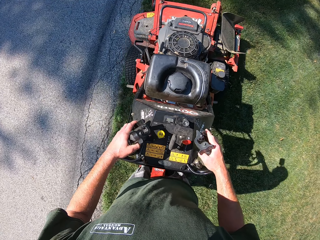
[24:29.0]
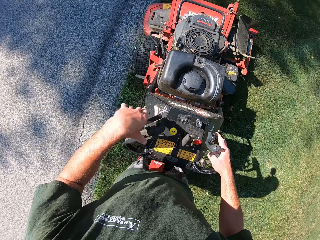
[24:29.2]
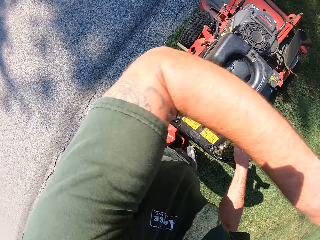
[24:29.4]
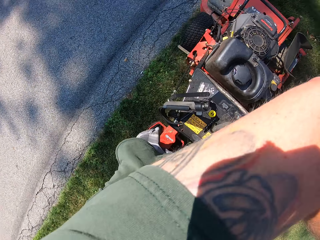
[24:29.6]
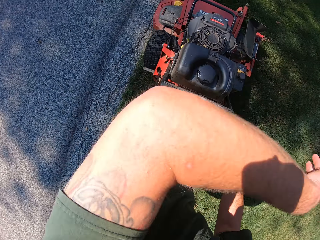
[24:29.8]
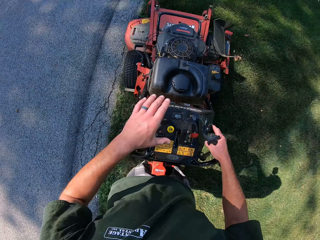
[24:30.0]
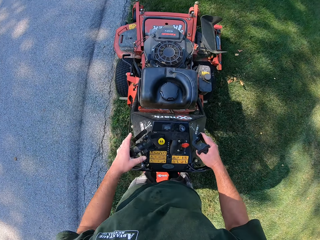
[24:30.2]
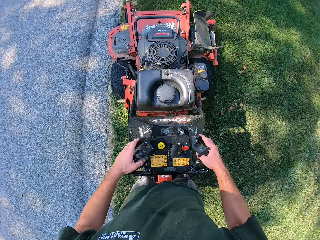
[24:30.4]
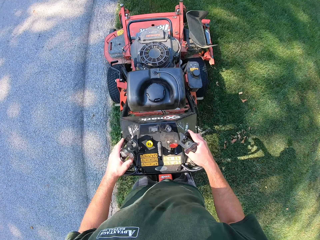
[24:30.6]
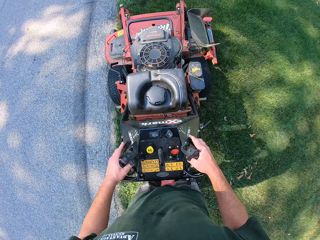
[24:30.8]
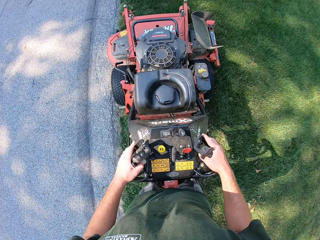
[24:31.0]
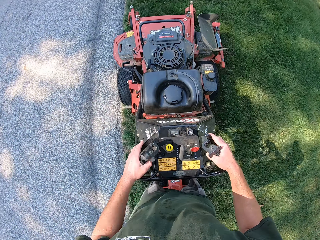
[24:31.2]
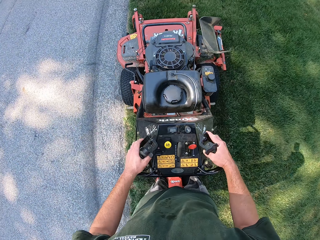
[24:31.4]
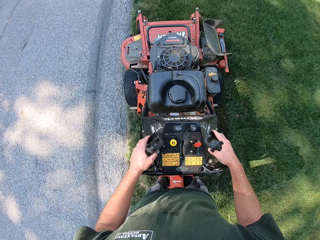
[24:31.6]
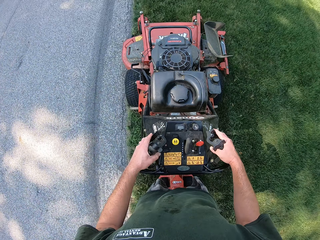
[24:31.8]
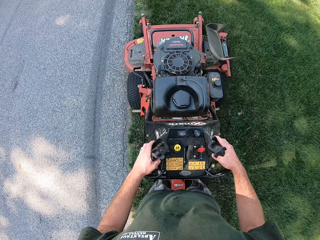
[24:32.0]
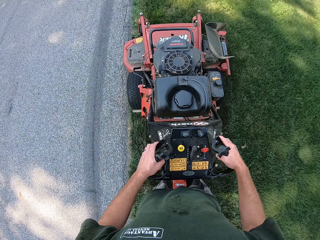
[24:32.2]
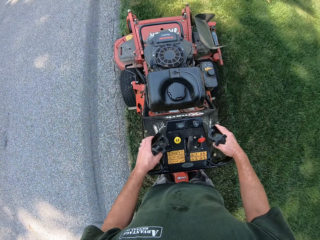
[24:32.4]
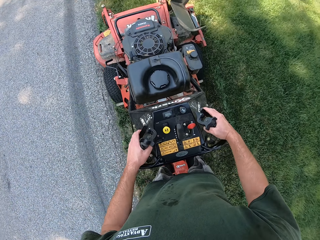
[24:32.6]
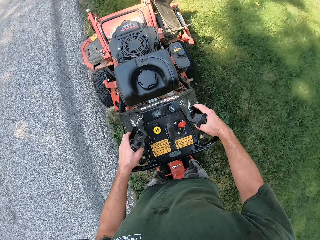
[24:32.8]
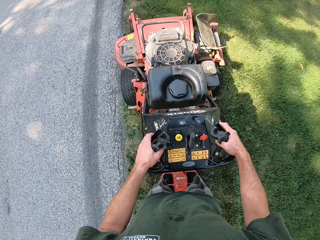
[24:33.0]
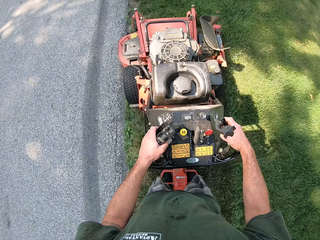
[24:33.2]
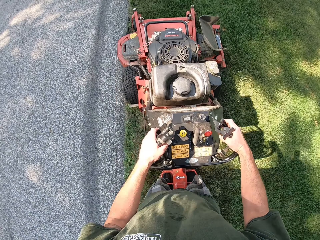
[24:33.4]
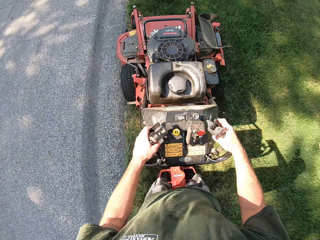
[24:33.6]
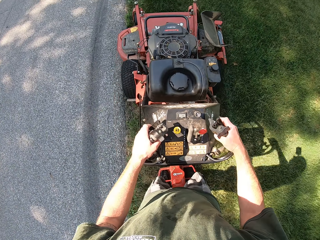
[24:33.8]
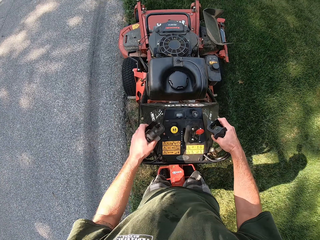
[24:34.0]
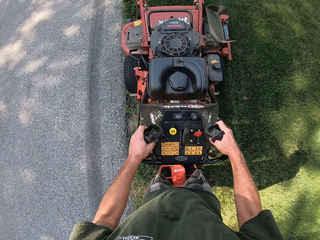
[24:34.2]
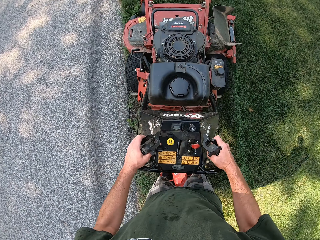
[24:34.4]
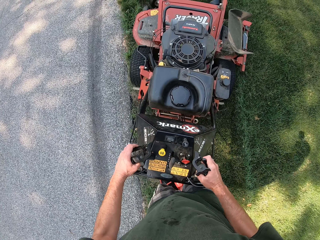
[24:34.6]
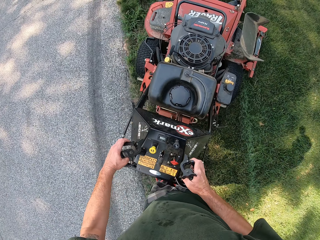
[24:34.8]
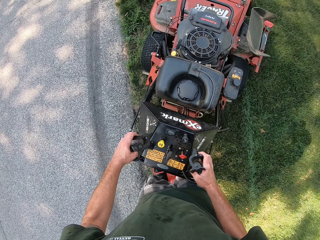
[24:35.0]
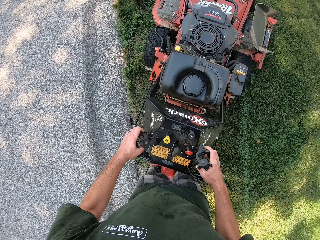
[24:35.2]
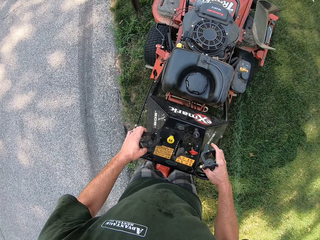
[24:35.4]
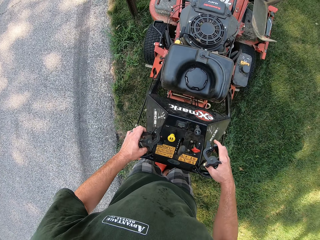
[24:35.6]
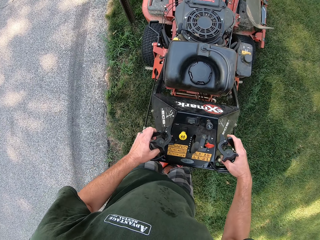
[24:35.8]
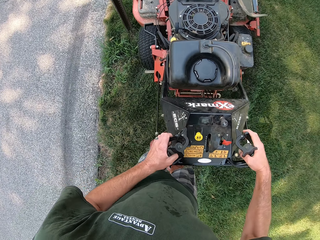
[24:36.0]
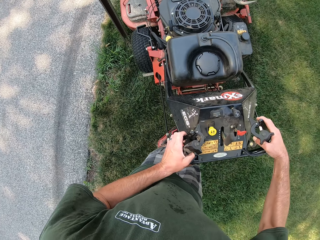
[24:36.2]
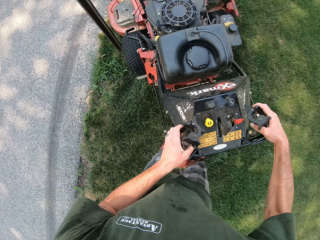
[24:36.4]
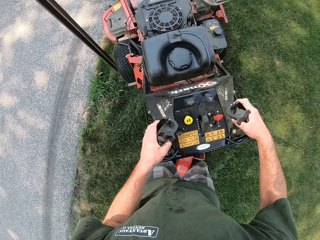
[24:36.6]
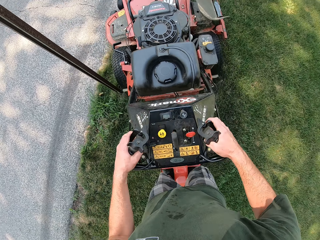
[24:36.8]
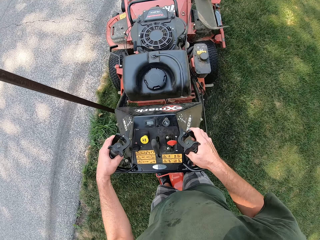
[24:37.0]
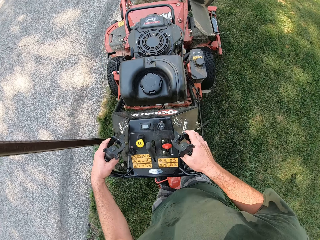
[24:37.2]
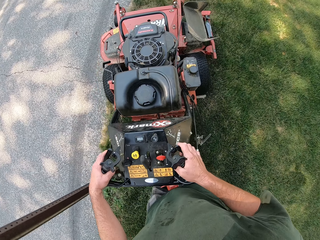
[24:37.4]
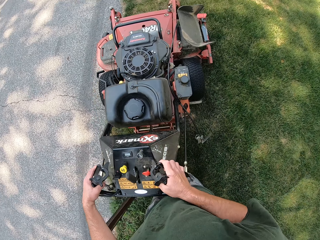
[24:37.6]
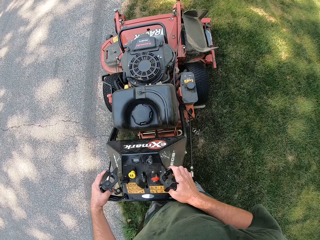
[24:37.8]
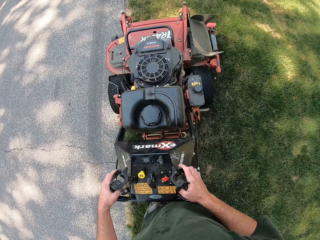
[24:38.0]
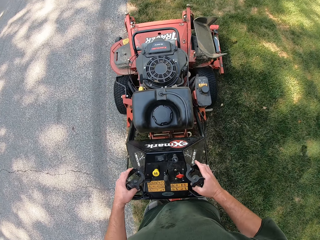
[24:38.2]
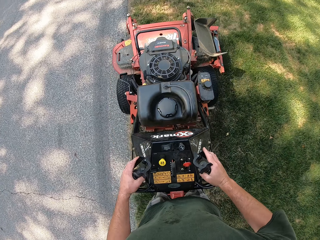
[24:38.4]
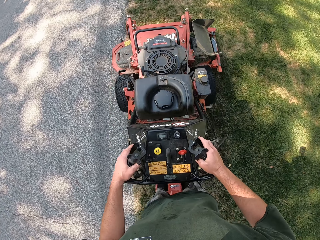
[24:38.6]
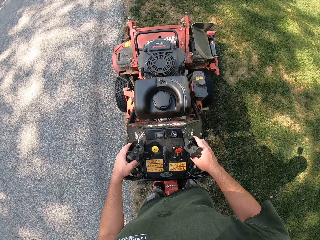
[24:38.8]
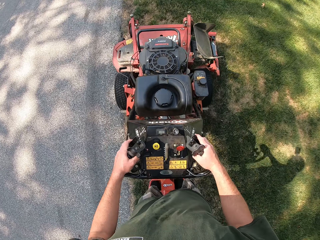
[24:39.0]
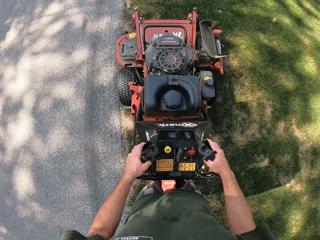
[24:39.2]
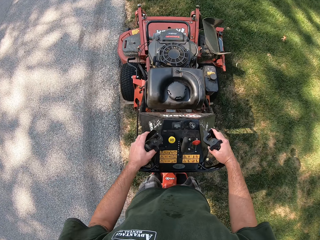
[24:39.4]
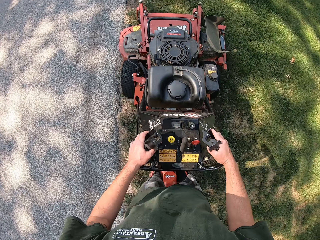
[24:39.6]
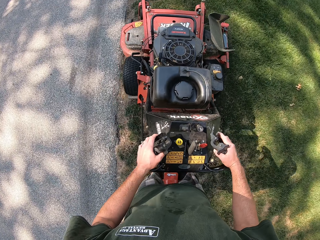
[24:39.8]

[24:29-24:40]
The camera wearer raises his left hand towards his face. He cleans his face with his arm. He lowers his left hand on the steering handle of the lawn mower. He evades a pole on the lawn.

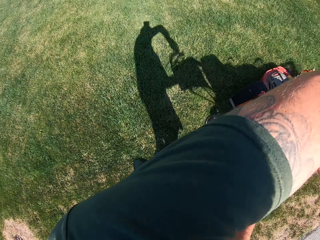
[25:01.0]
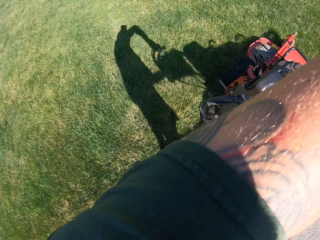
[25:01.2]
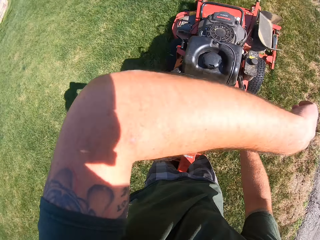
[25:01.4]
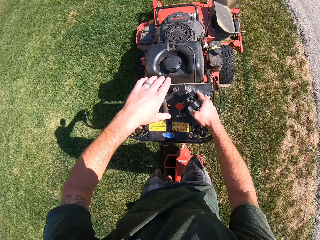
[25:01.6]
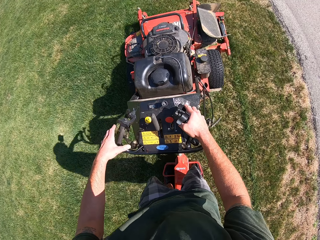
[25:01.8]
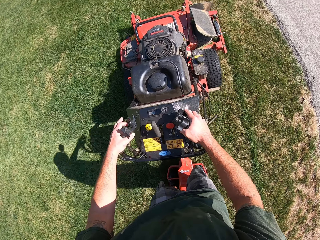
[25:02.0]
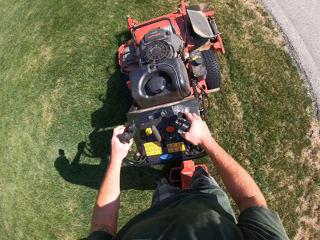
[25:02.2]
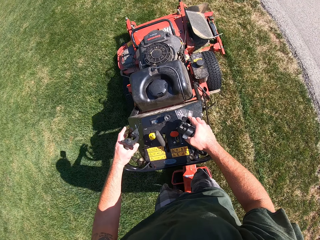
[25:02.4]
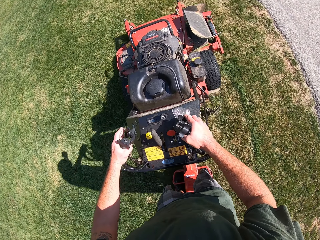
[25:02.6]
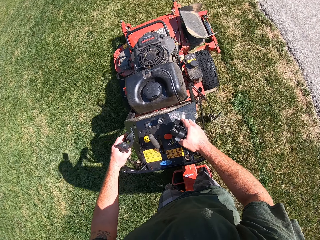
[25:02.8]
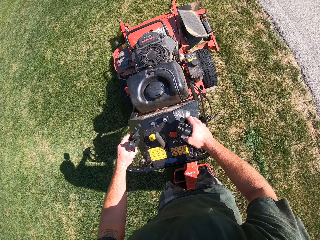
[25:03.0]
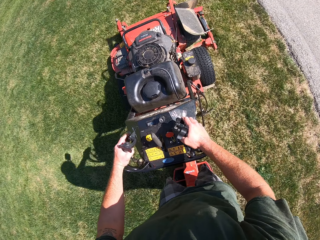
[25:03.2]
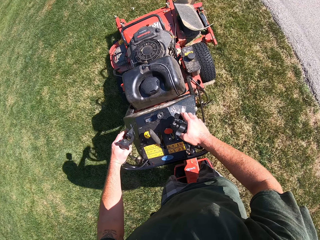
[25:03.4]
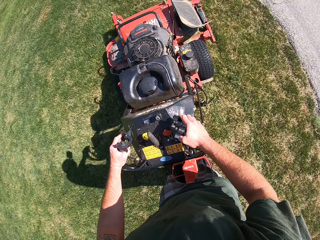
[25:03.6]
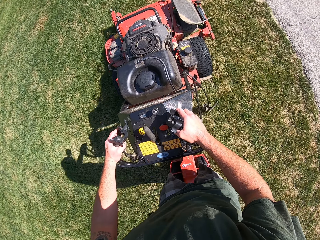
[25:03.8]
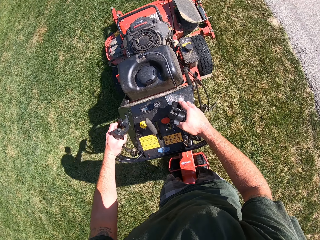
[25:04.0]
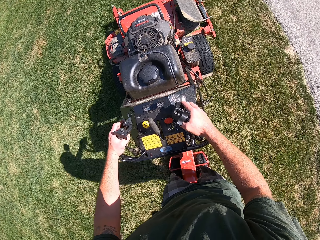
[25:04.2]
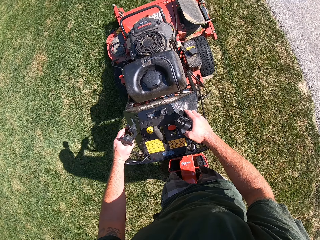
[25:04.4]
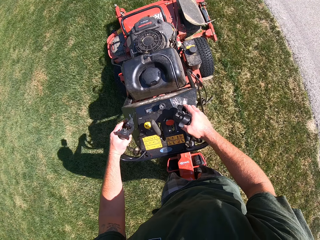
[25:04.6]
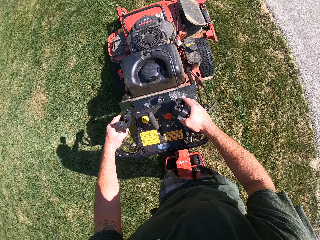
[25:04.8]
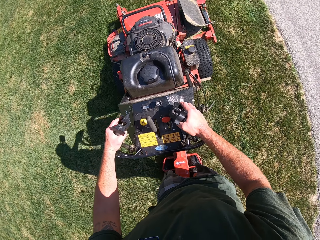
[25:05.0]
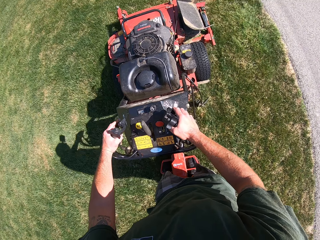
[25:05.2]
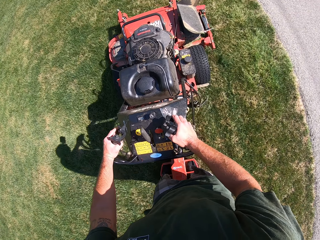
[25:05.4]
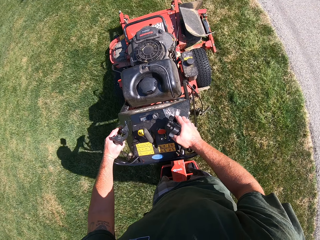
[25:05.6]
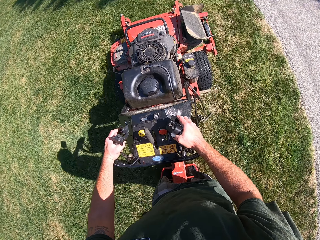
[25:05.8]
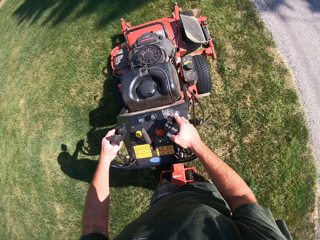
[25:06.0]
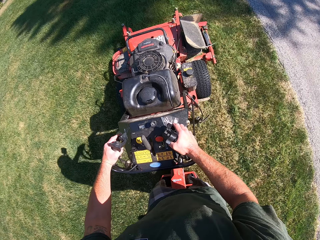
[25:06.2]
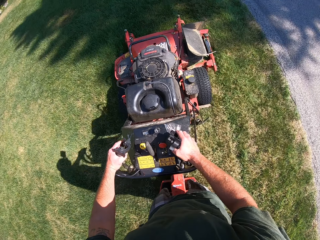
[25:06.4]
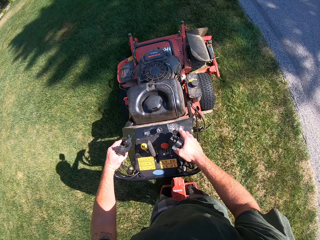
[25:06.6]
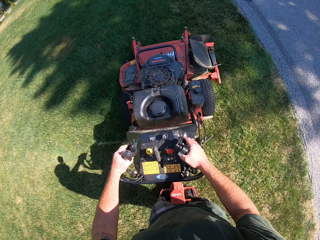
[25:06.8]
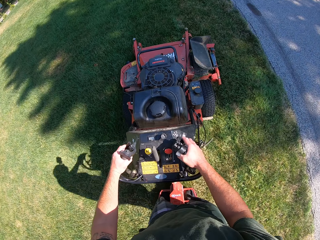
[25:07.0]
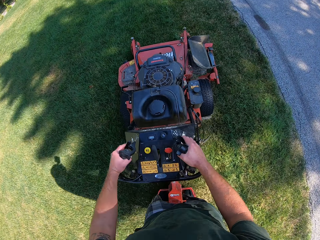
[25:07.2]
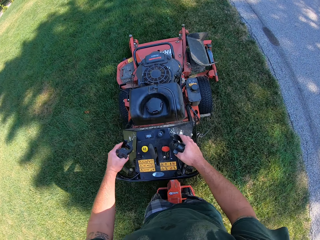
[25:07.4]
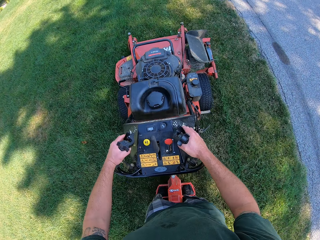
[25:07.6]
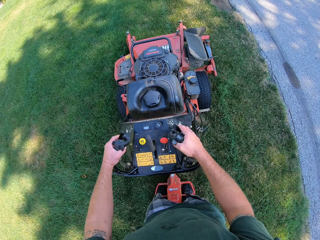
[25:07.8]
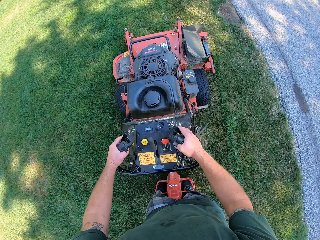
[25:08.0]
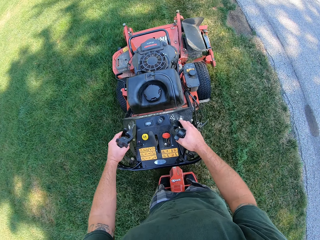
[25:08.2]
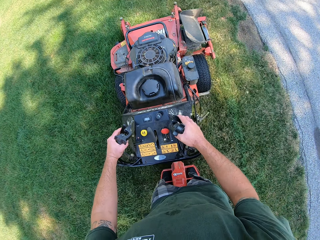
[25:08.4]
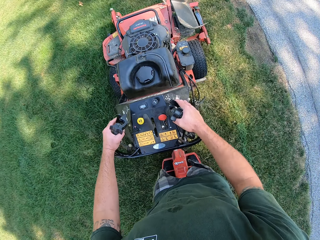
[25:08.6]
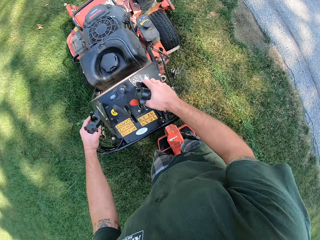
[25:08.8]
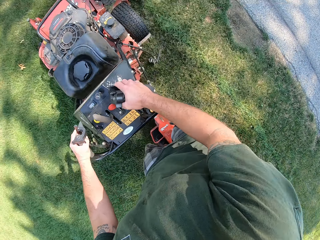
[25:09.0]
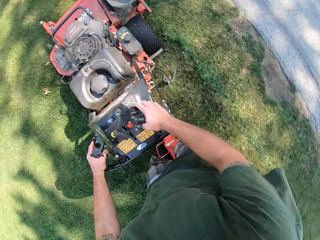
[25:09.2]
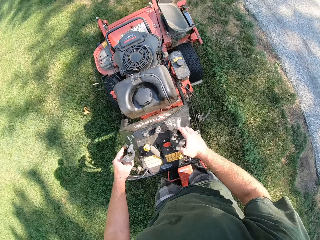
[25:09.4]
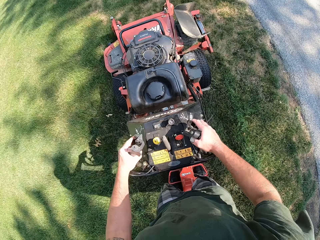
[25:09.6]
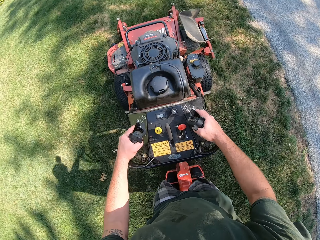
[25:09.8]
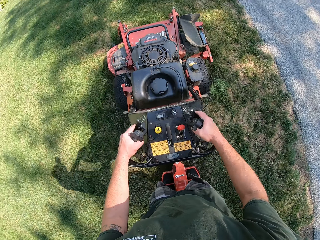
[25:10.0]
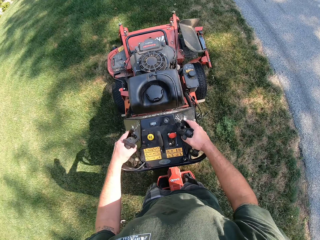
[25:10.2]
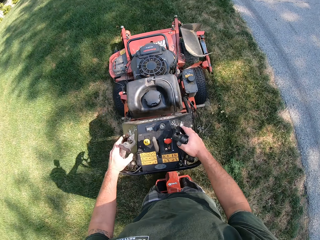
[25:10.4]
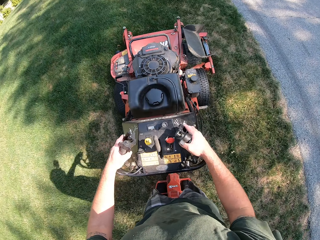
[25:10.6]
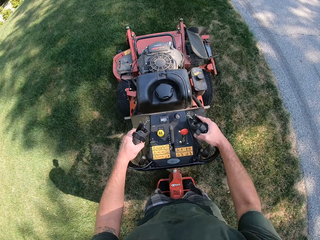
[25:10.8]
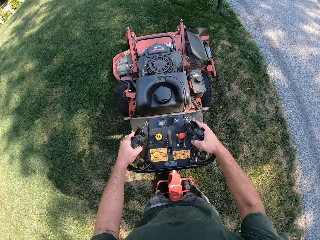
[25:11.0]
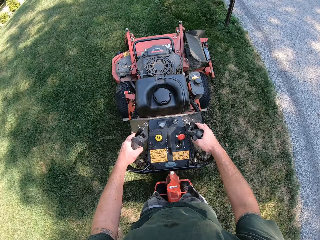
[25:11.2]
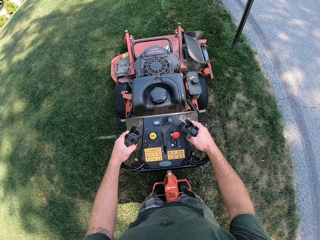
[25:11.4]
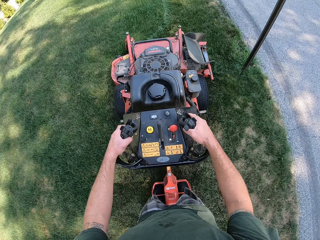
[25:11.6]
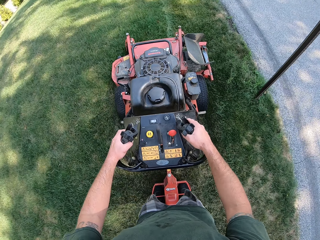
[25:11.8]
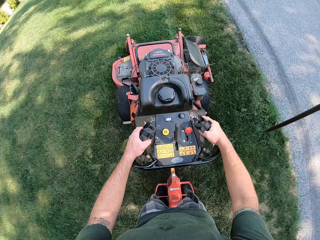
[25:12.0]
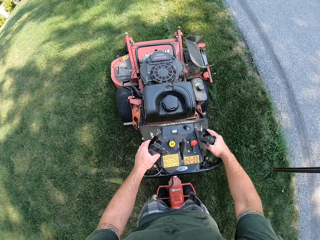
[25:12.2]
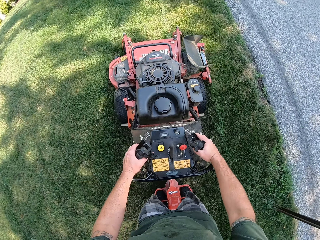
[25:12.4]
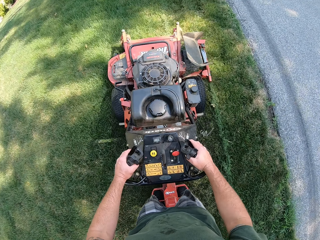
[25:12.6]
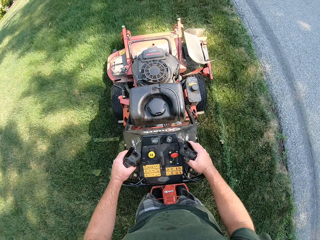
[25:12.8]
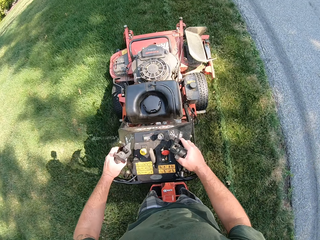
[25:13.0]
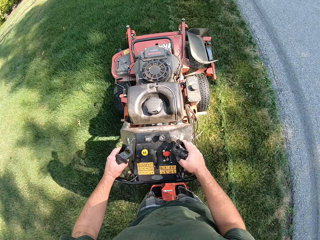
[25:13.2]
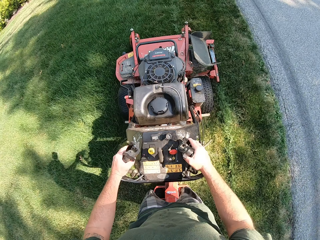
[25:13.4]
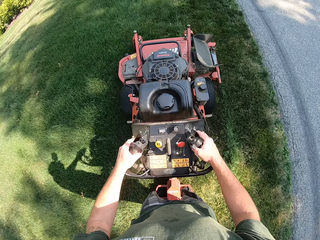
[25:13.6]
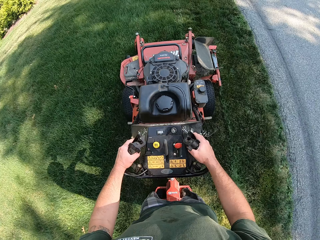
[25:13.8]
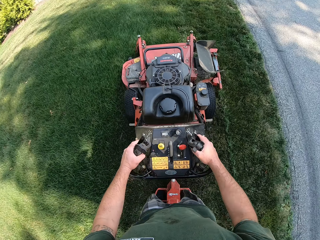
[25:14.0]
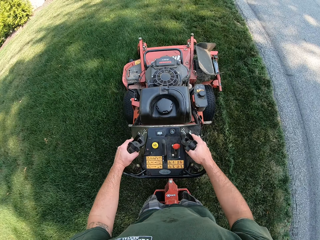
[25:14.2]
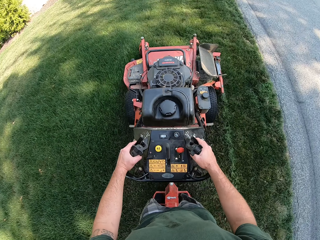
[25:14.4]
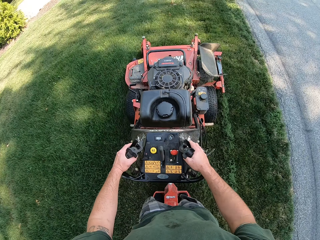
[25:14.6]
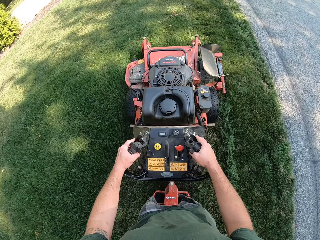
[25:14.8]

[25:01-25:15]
The camera wearer lifts the left hand. He cleans his face with his left arm. He lowers his left hand on the steering handle of the lawn mower.
